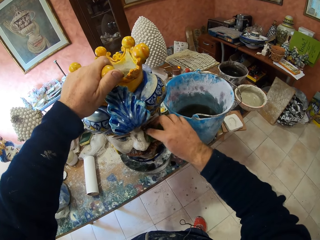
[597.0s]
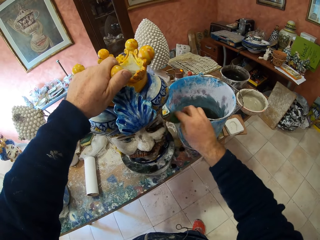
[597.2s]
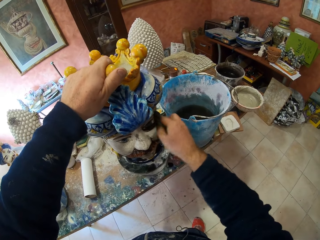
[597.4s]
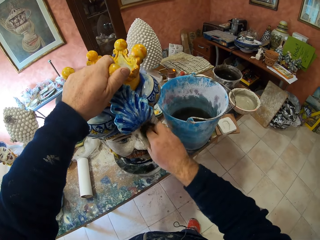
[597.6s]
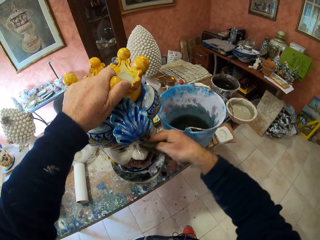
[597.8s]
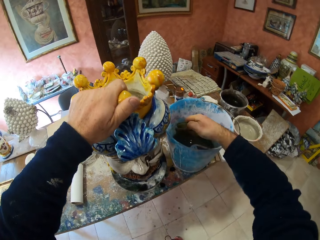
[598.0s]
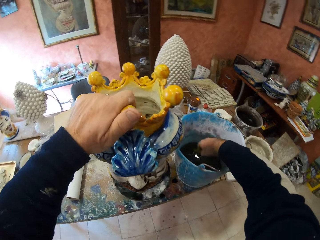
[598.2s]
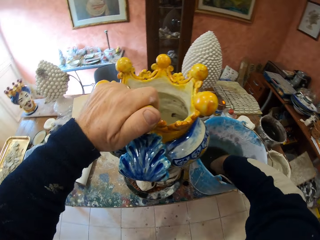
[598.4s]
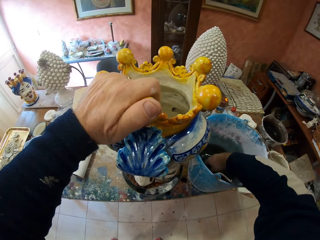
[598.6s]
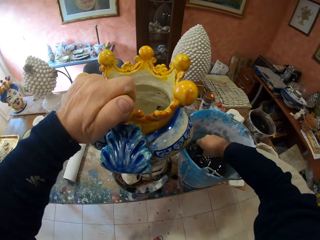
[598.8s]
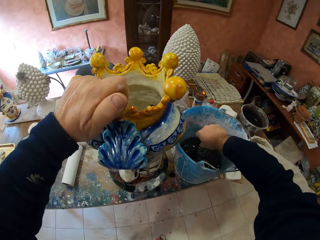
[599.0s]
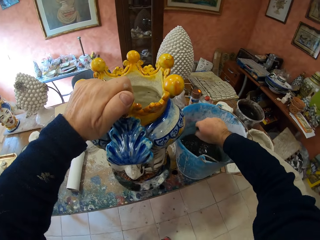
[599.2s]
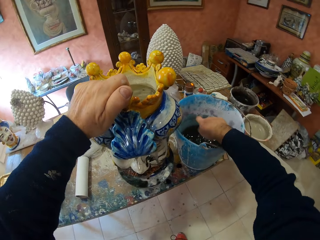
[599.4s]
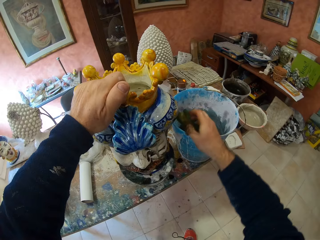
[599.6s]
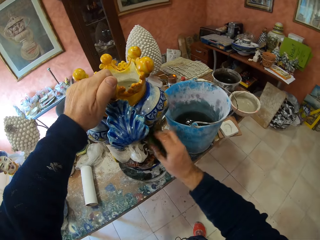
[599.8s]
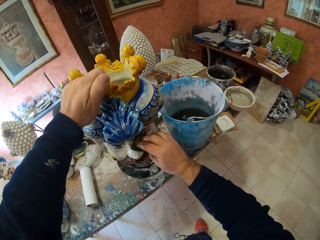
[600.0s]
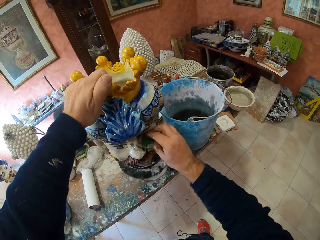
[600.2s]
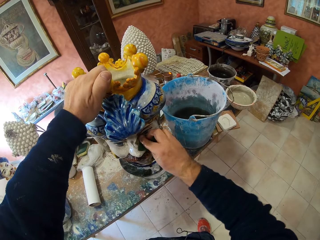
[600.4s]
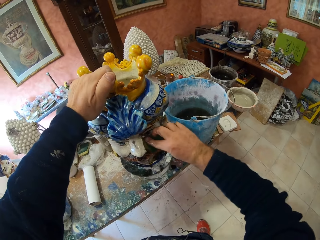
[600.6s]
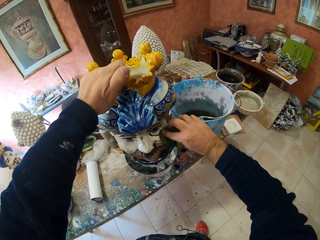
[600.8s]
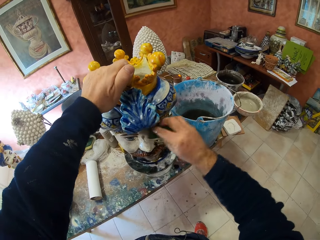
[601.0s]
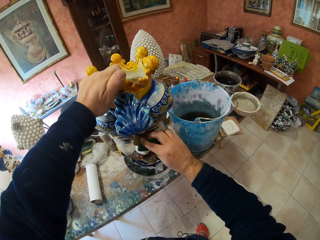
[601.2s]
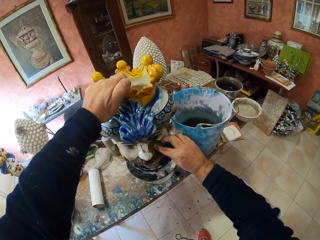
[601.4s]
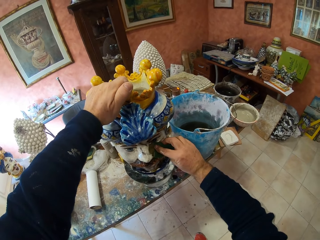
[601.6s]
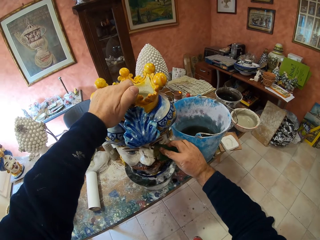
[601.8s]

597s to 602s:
The camera wearer dips the fabric or scraper in the water in the bucket. They squeeze the fabric, wipe the vase, and scrape the vase.

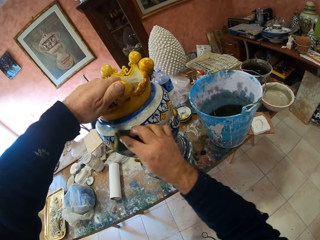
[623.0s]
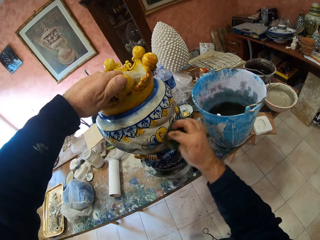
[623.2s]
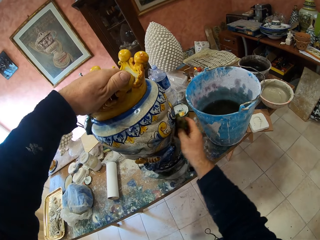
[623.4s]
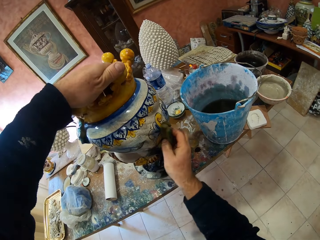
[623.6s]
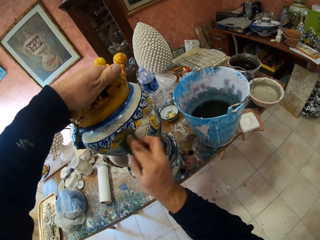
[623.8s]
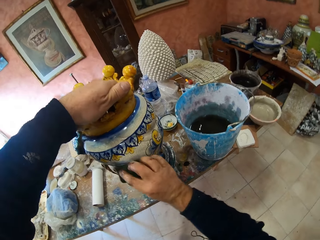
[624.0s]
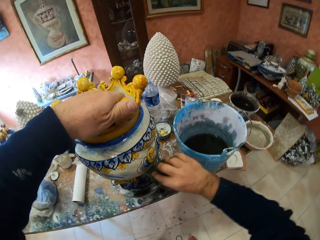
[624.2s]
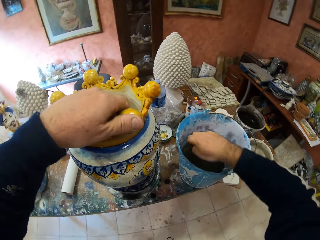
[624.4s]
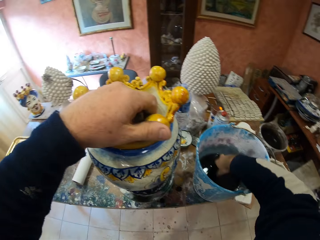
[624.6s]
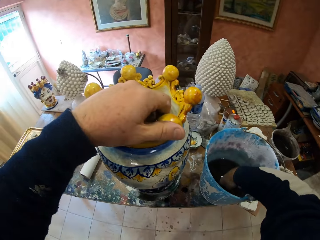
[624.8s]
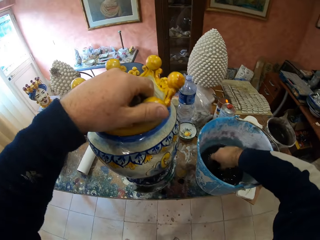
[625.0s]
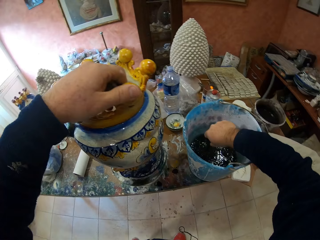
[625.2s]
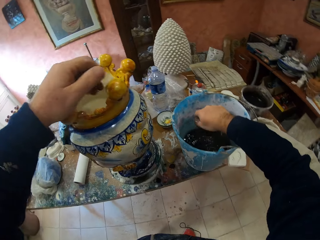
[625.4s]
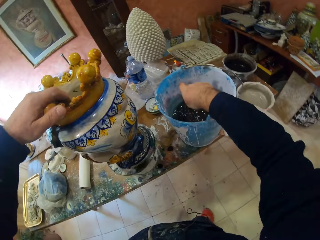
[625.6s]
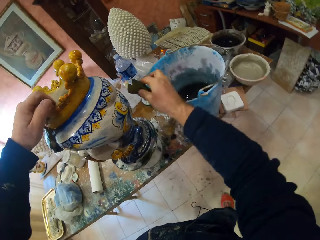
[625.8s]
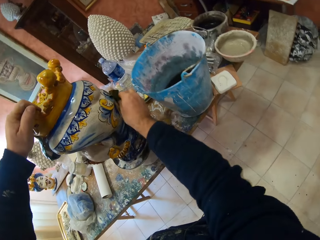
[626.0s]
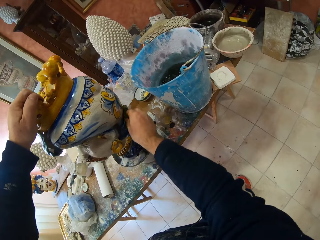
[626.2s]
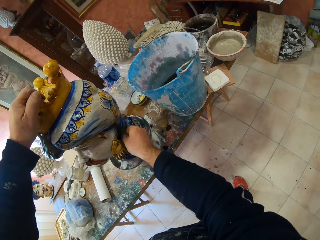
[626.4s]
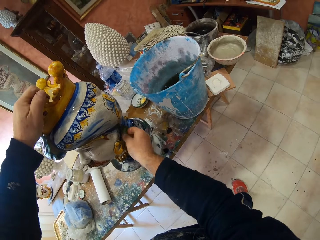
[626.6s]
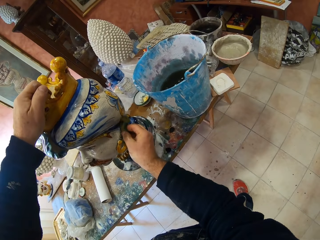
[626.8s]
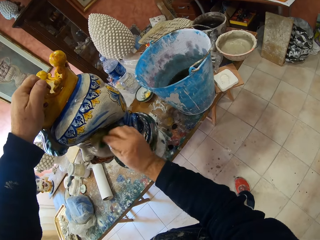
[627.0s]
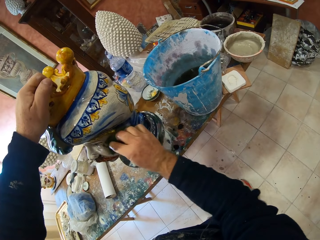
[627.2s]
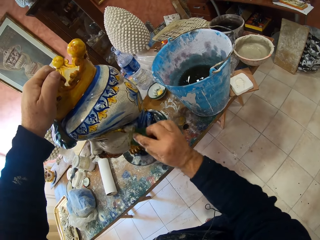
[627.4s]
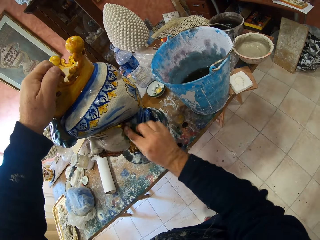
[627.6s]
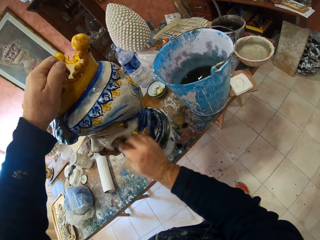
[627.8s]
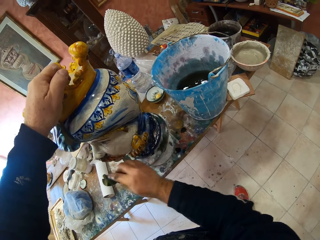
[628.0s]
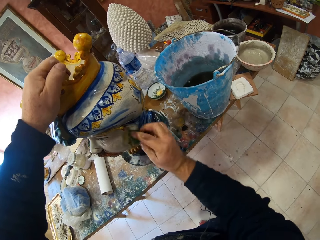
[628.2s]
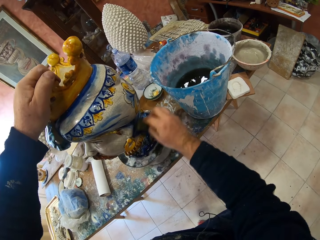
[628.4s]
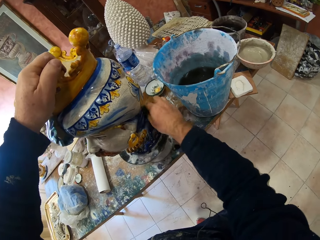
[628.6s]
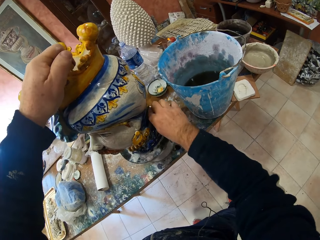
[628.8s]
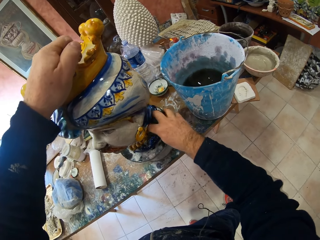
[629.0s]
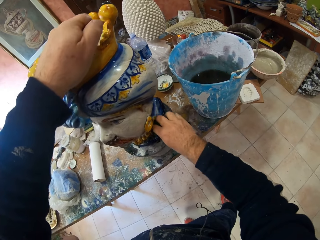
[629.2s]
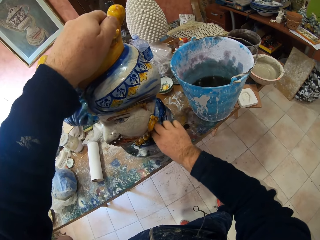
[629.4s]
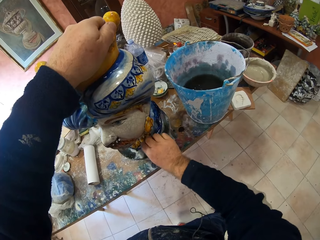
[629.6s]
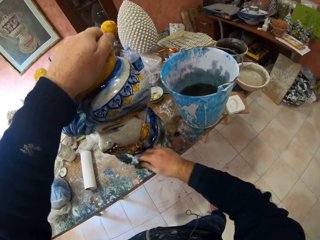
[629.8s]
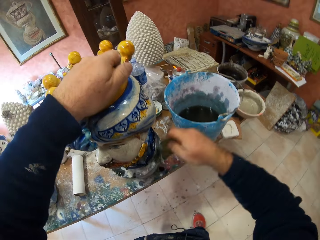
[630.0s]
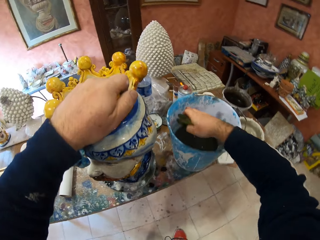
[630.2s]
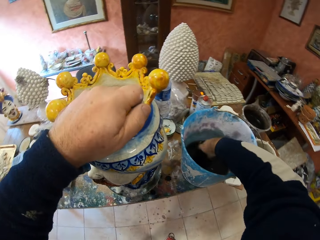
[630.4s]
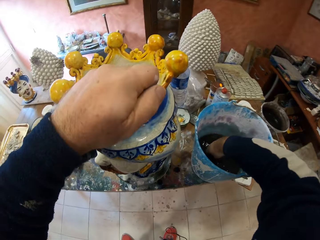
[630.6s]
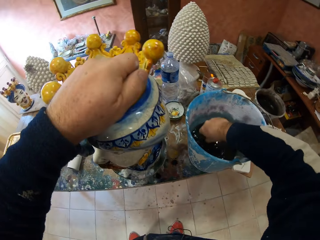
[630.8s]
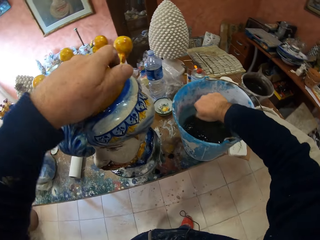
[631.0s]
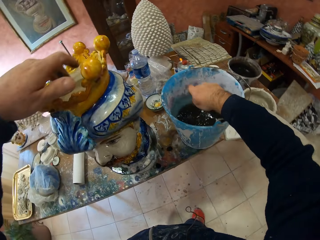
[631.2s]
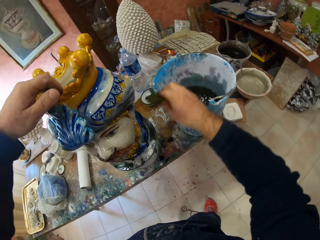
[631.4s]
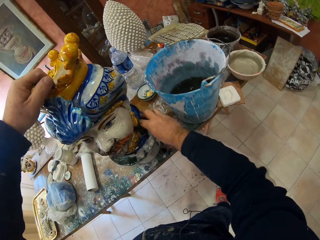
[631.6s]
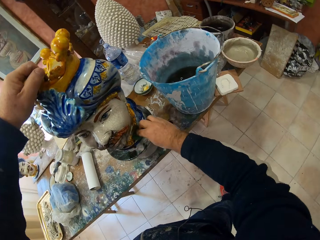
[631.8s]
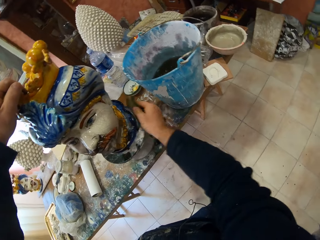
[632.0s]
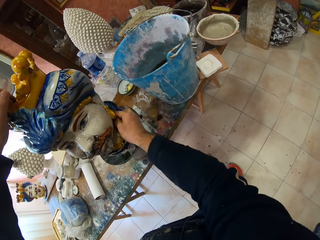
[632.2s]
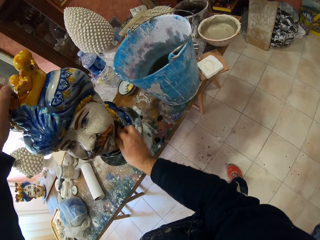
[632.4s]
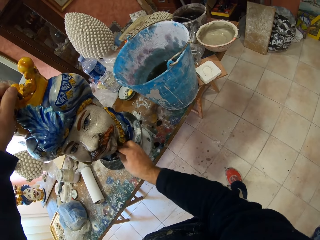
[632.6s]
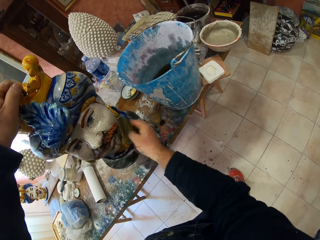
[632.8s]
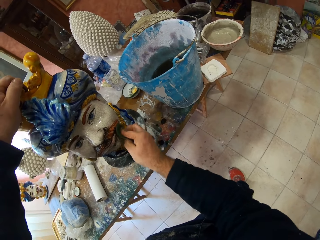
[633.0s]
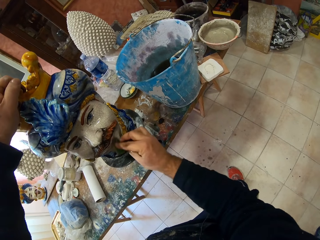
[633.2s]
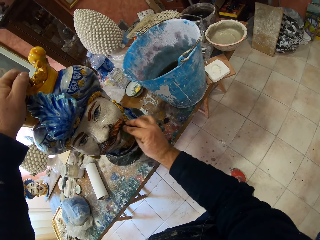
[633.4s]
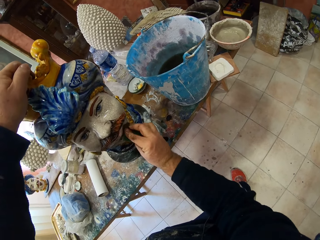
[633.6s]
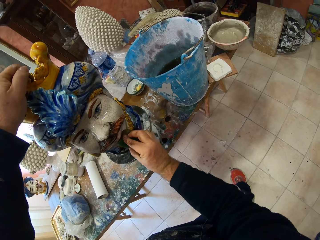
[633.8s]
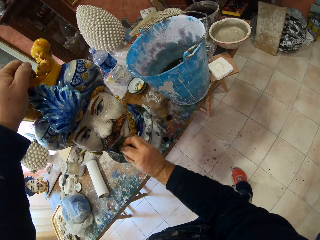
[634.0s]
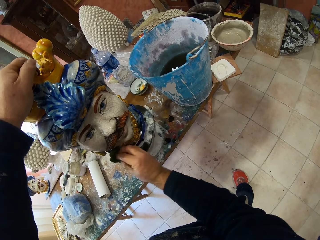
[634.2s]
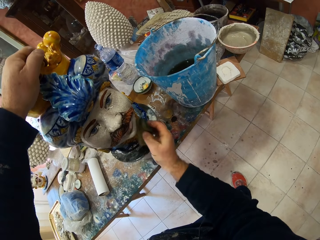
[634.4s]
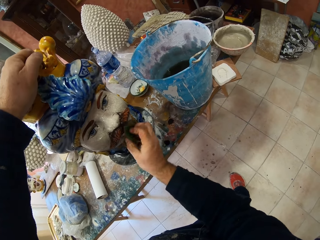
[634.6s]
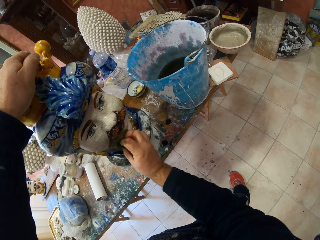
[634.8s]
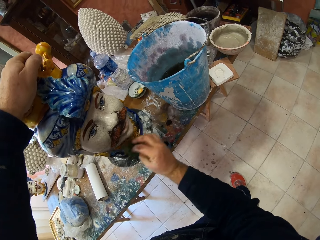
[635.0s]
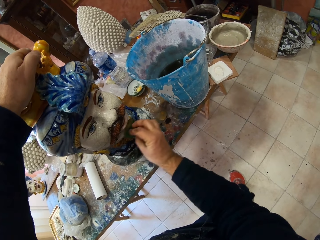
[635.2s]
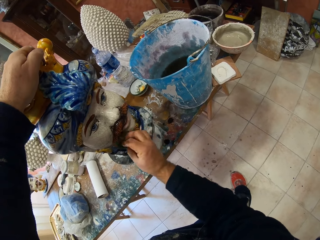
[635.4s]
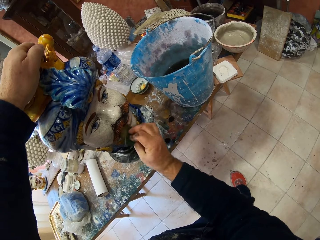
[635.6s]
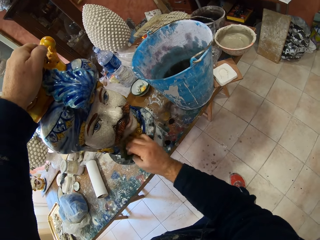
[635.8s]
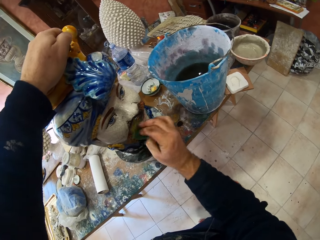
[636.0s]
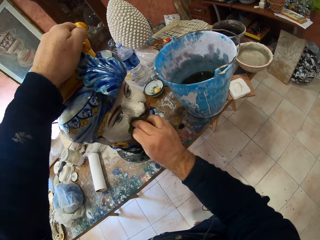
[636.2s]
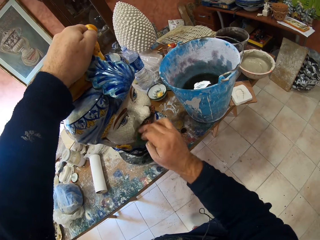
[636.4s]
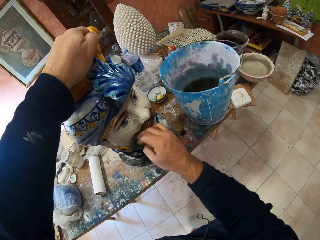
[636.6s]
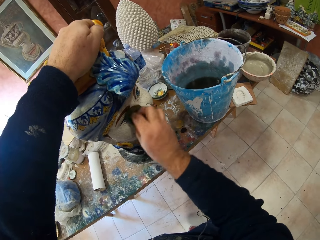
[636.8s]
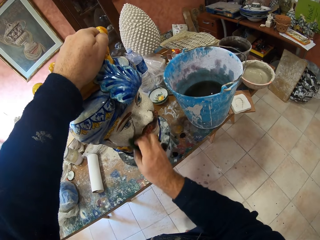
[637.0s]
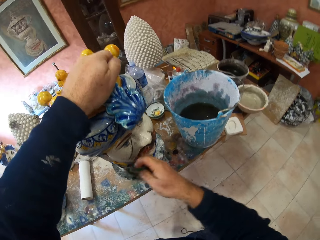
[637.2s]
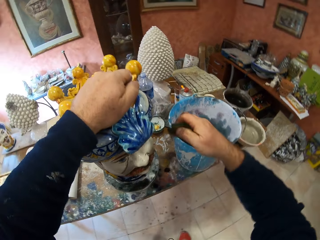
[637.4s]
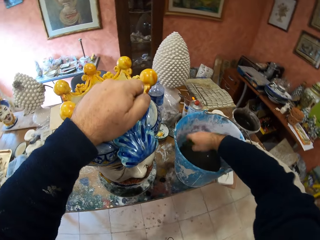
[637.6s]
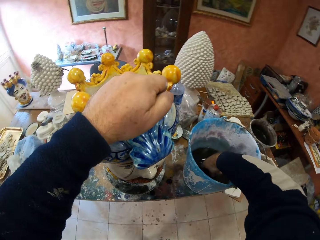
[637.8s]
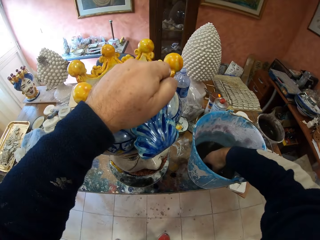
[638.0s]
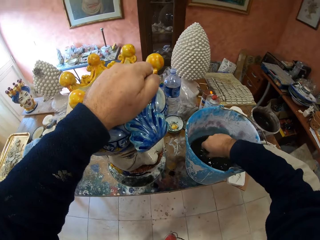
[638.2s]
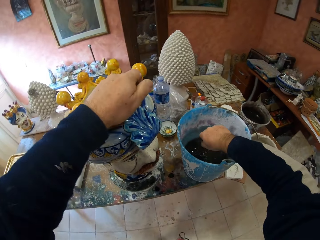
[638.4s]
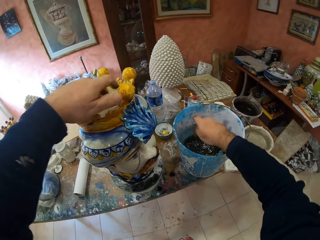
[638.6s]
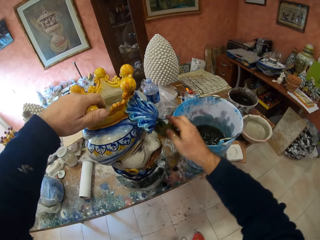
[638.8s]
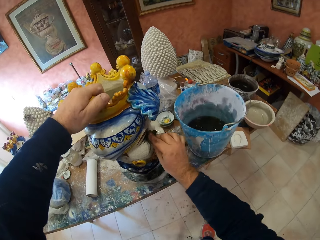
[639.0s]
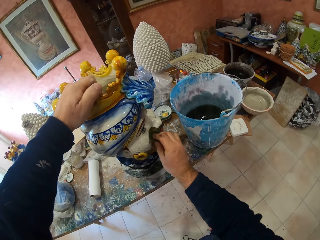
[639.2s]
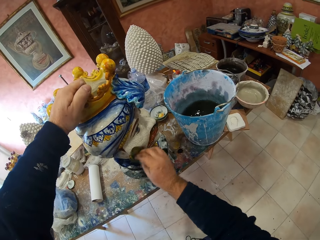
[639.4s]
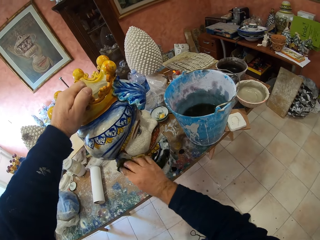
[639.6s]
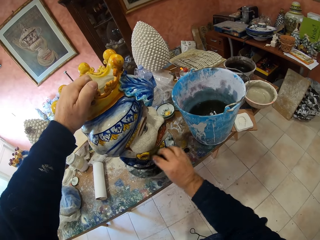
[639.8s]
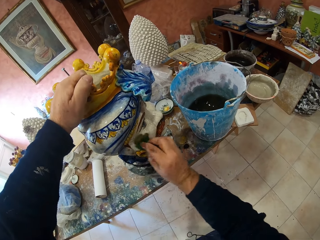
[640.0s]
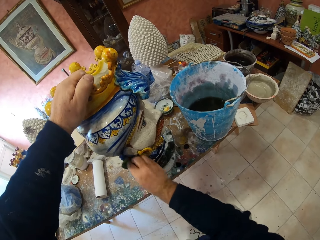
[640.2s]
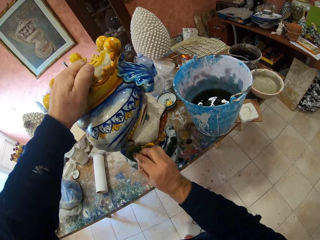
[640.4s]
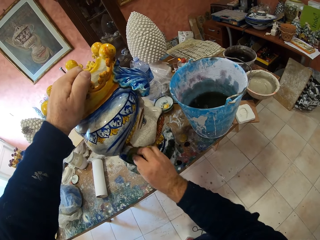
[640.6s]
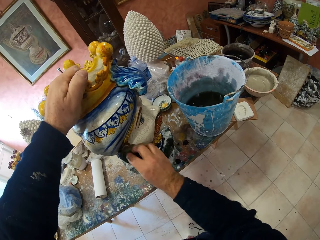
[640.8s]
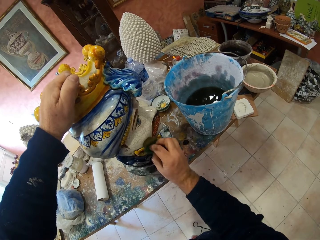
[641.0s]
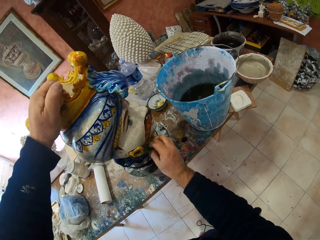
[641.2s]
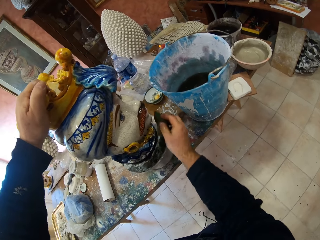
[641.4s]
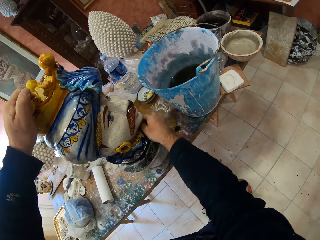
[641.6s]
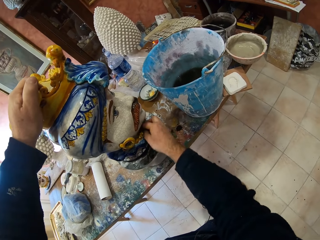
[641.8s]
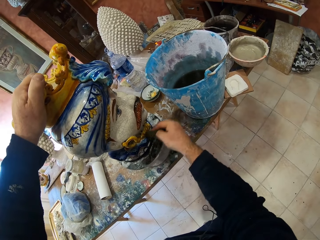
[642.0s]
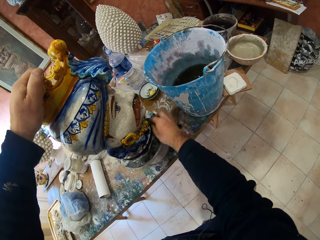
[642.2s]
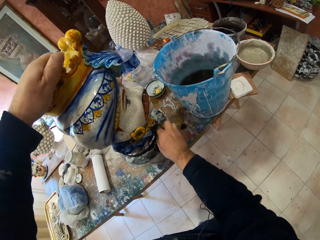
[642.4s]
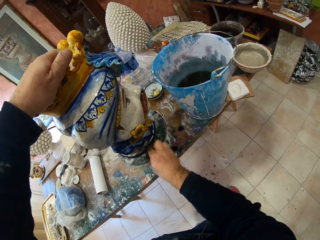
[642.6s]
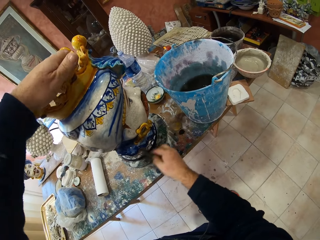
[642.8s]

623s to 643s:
The camera wearer dips the fabric or scraper in the water in the bucket. They squeeze the fabric, scrape the vase, and wipe the vase. They dip the fabric in the water in the bucket, squeeze the fabric, wipe the vase, and scrape the vase. They dip the fabric in the water in the bucket, squeeze the fabric, wipe the vase, and scrape the vase.
